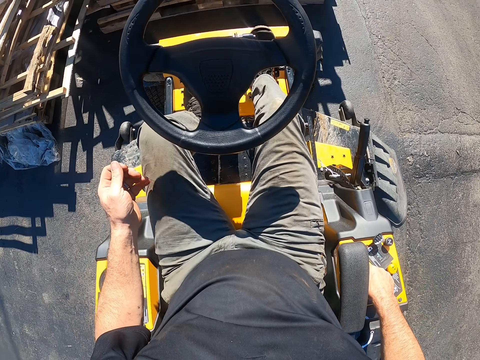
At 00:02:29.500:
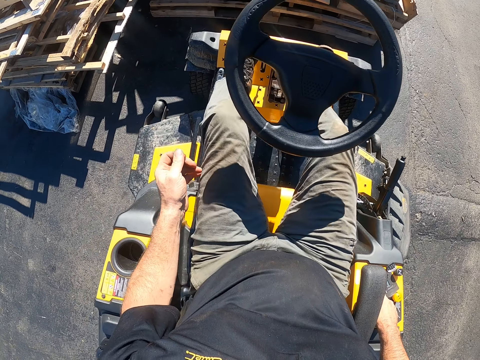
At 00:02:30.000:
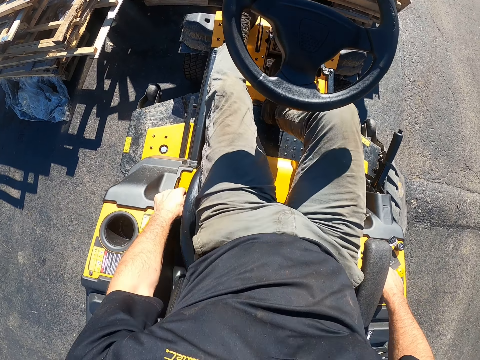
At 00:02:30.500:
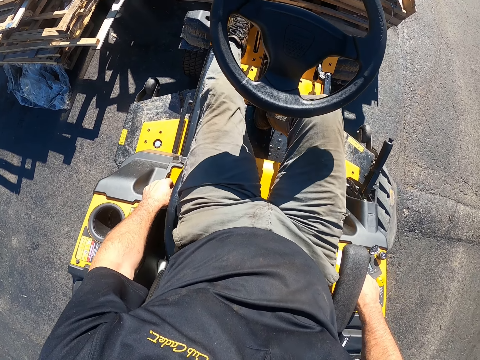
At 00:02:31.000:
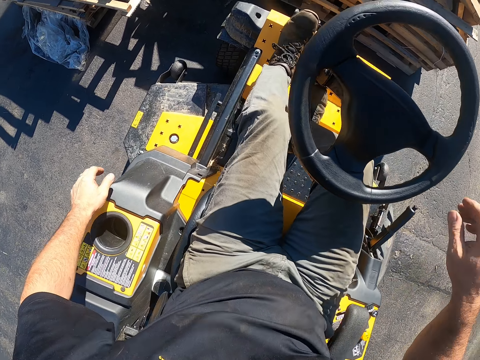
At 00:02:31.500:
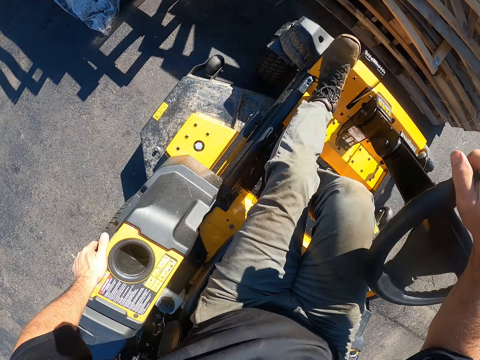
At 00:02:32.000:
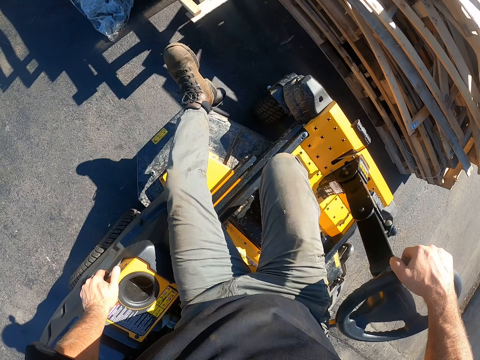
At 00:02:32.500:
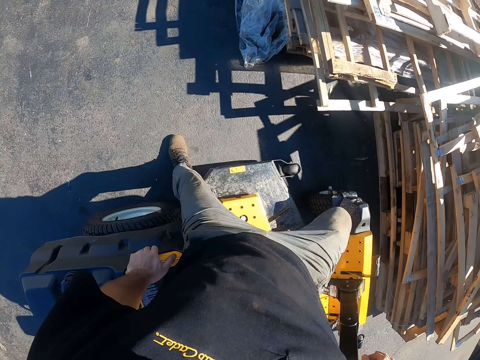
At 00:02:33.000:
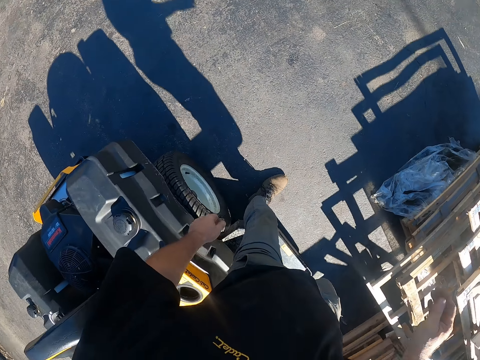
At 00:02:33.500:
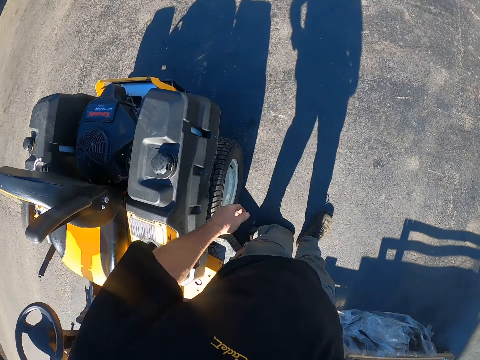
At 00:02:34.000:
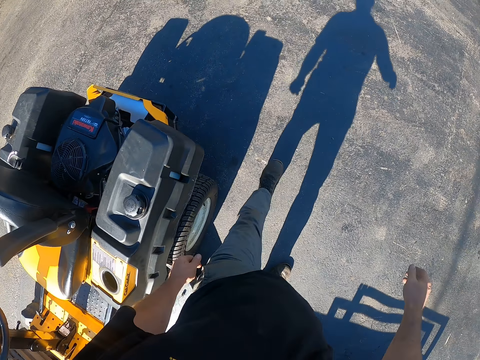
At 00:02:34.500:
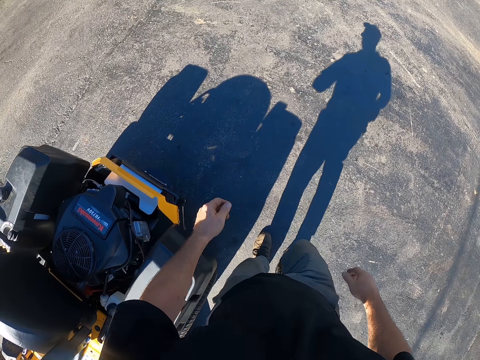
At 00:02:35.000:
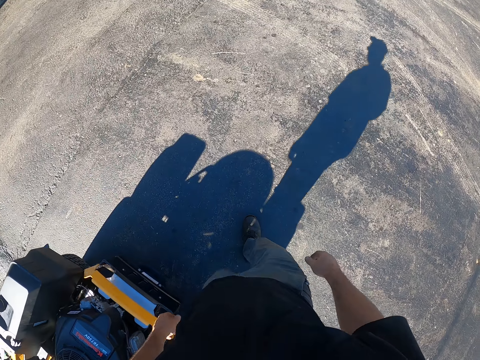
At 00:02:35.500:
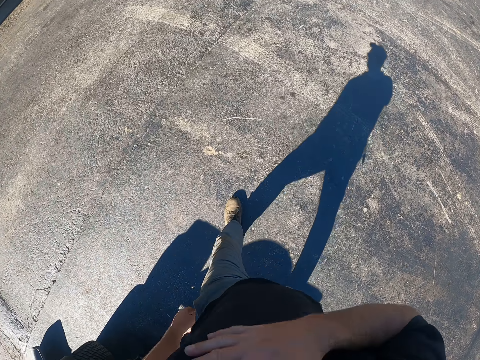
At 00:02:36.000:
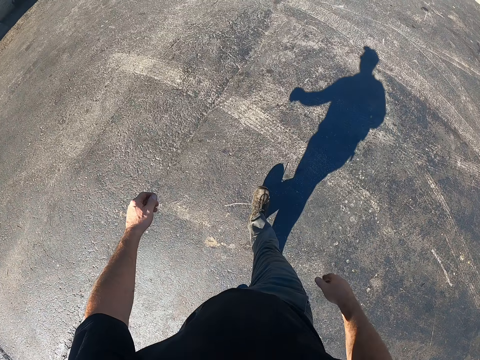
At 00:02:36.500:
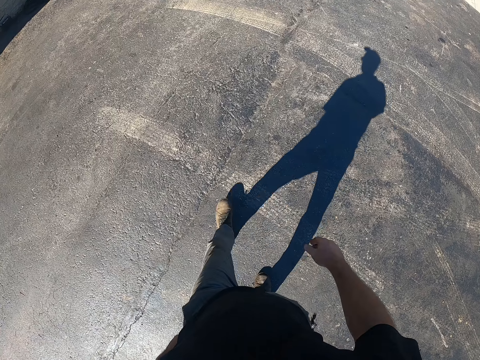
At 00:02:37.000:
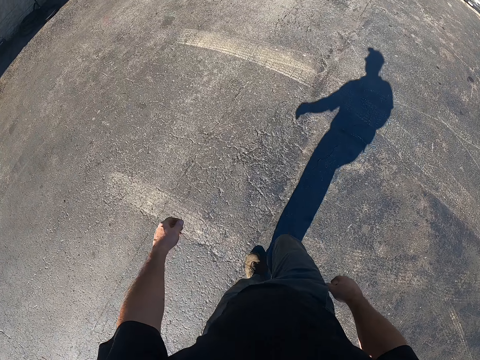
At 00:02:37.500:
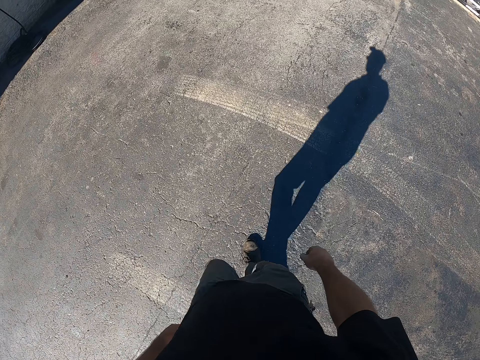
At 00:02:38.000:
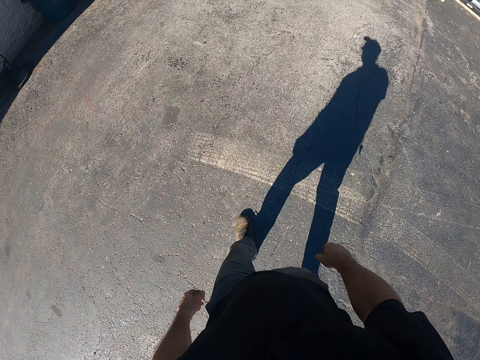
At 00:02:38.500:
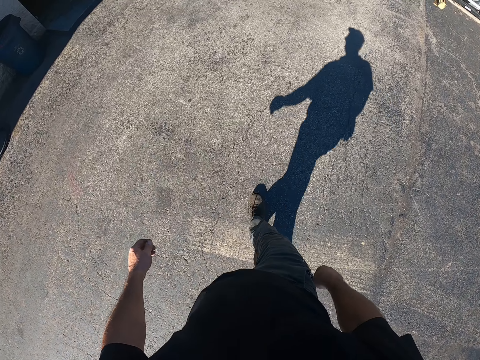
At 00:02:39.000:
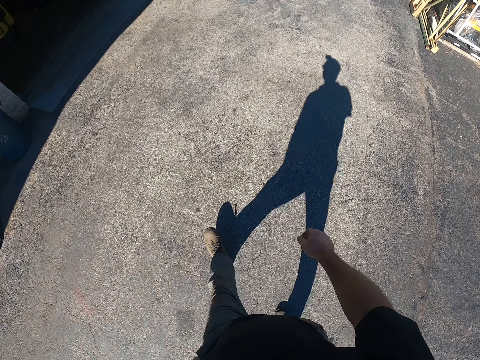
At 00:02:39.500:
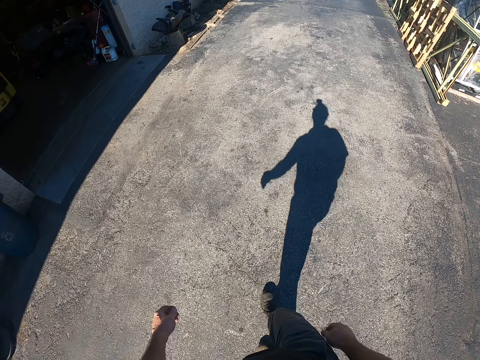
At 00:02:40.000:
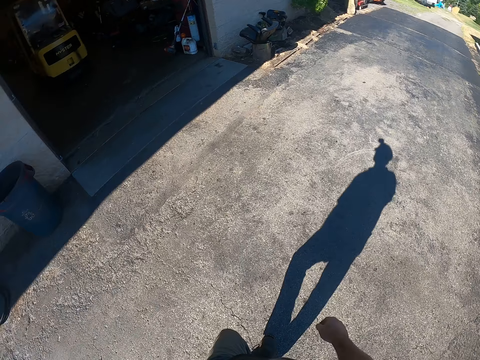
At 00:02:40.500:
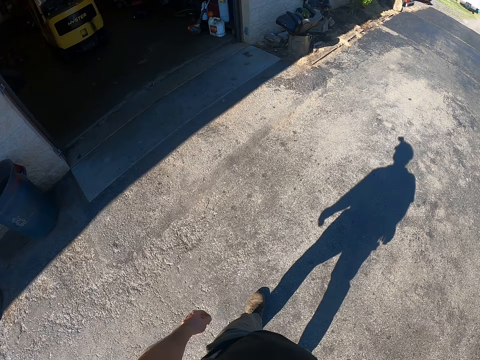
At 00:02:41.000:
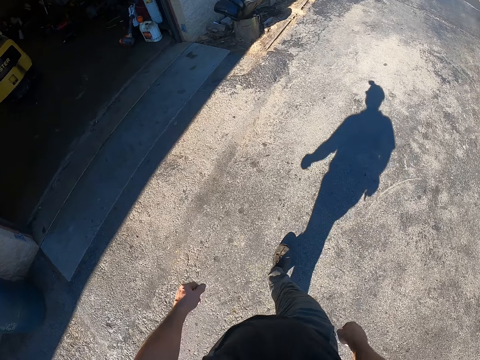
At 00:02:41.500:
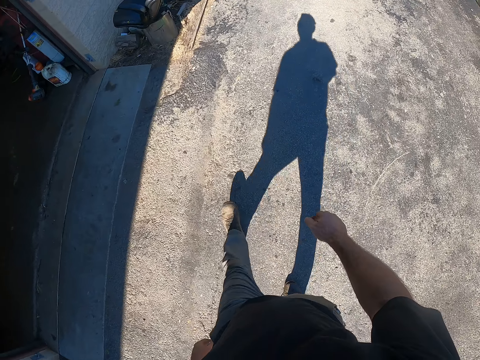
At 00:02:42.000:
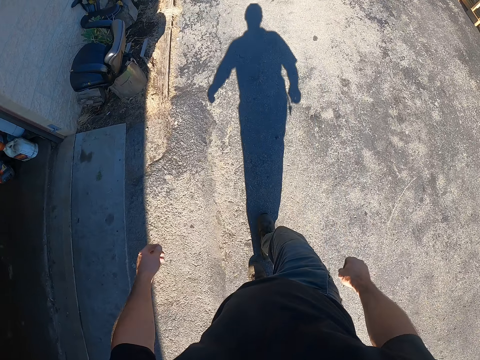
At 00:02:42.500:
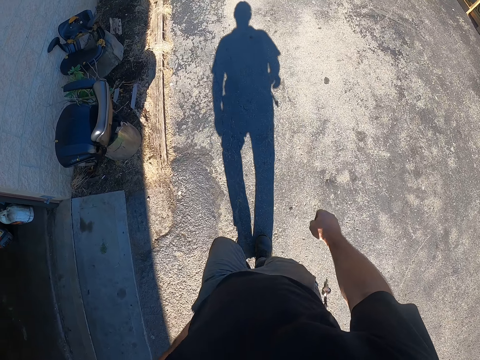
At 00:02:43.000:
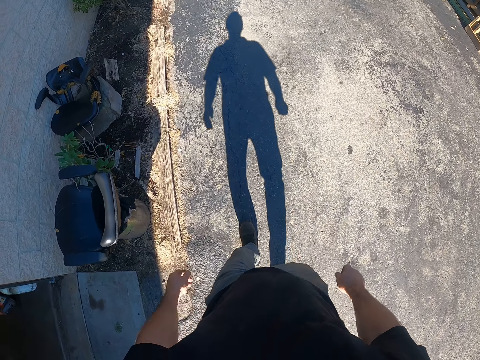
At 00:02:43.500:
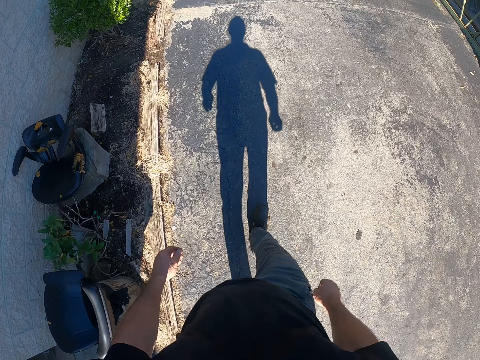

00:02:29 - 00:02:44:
The camera wearer climbs down from the lawn mower. They walk towards the lawn mowers outdoors in the parking ground.

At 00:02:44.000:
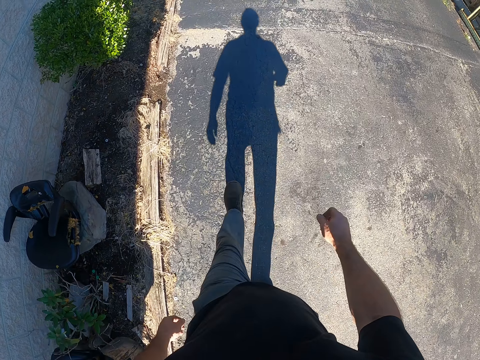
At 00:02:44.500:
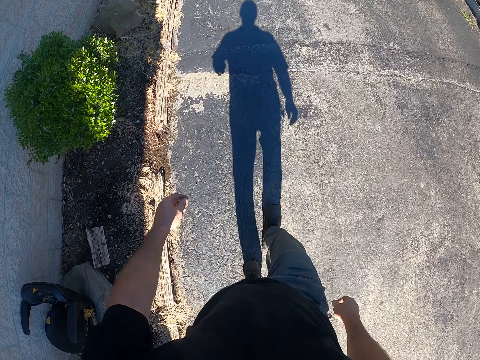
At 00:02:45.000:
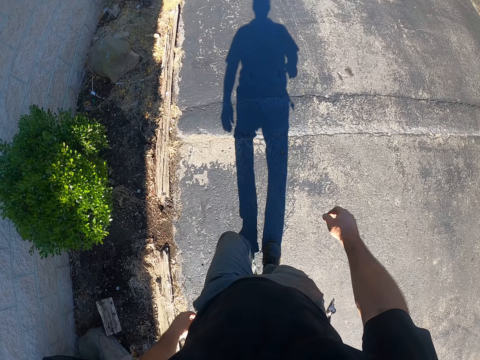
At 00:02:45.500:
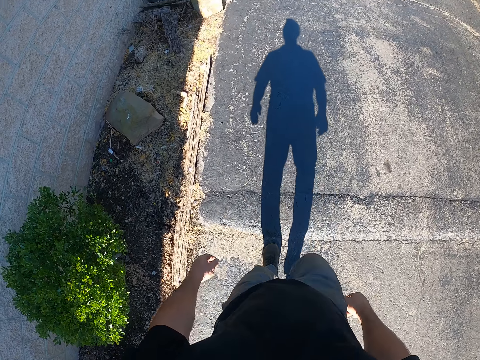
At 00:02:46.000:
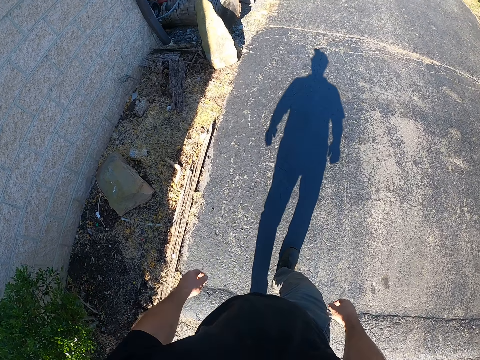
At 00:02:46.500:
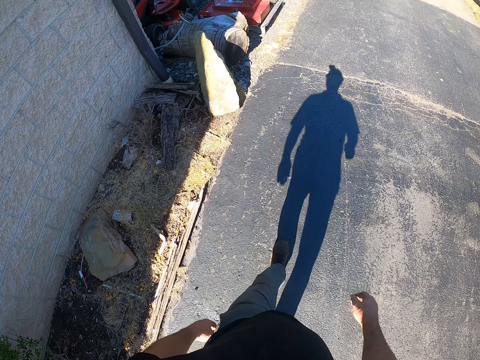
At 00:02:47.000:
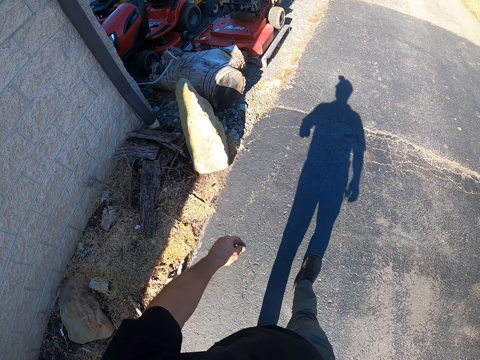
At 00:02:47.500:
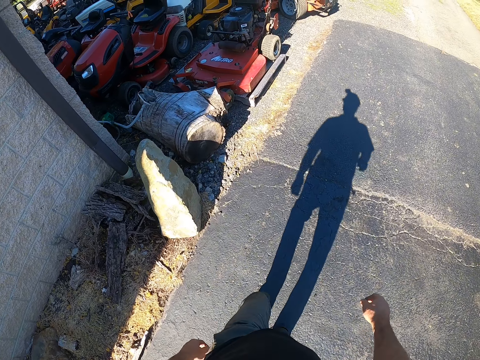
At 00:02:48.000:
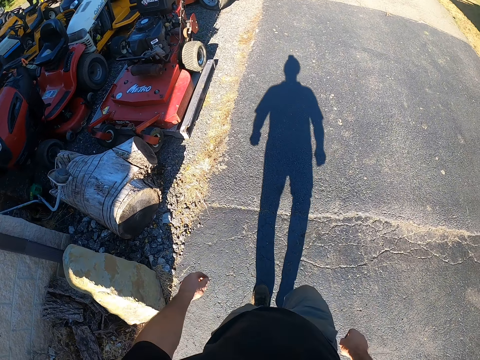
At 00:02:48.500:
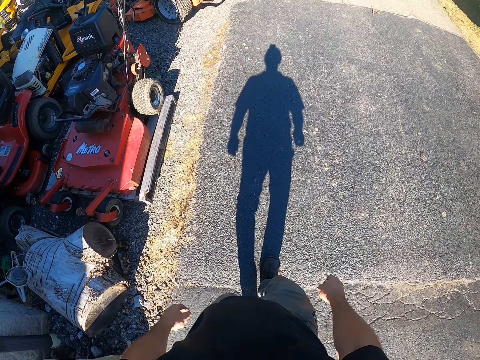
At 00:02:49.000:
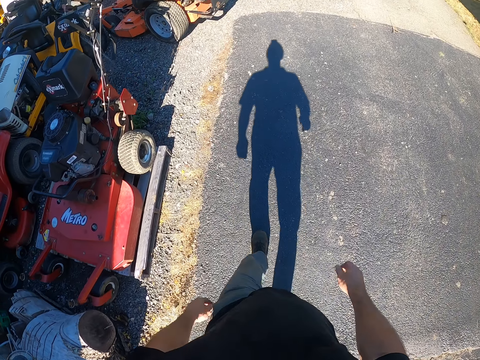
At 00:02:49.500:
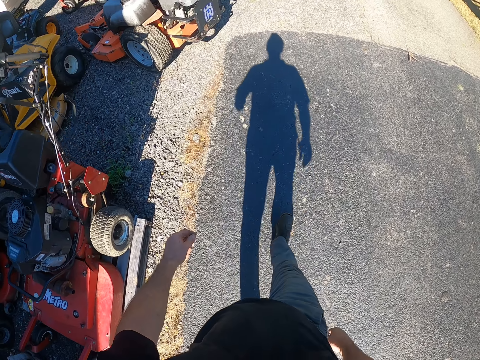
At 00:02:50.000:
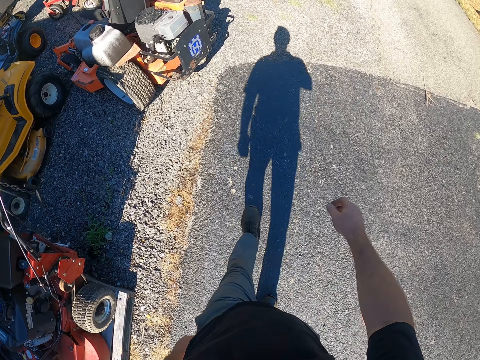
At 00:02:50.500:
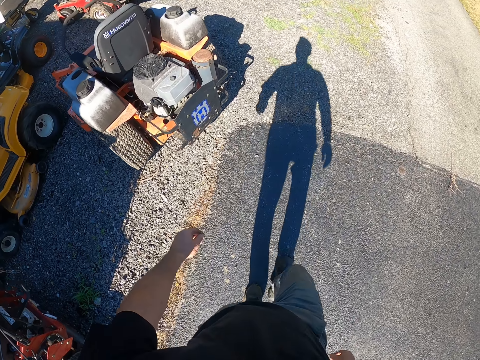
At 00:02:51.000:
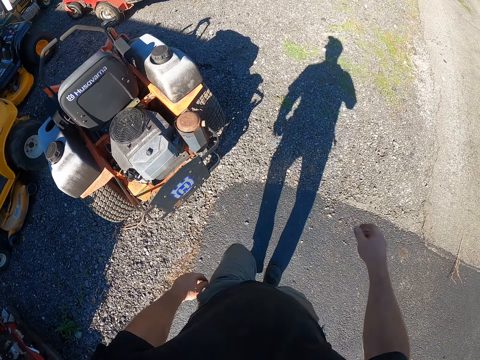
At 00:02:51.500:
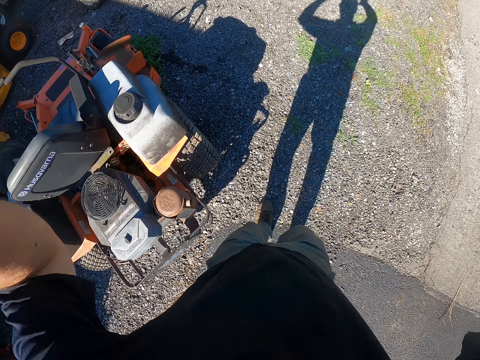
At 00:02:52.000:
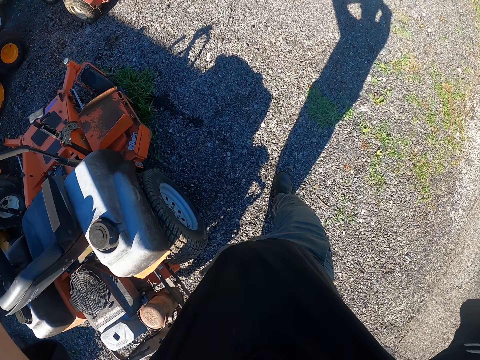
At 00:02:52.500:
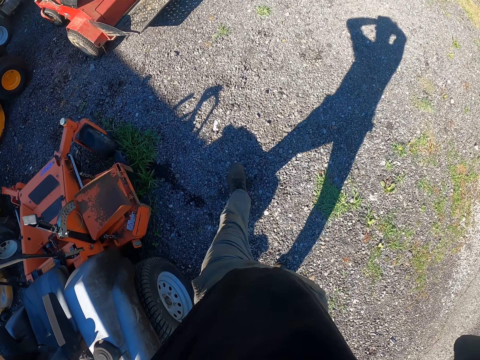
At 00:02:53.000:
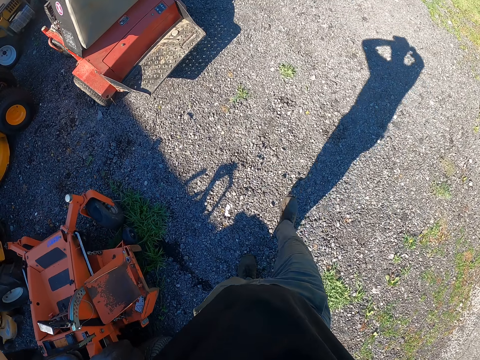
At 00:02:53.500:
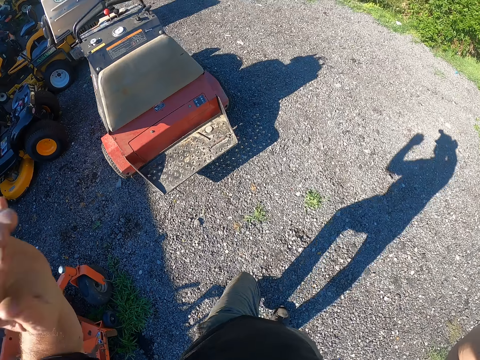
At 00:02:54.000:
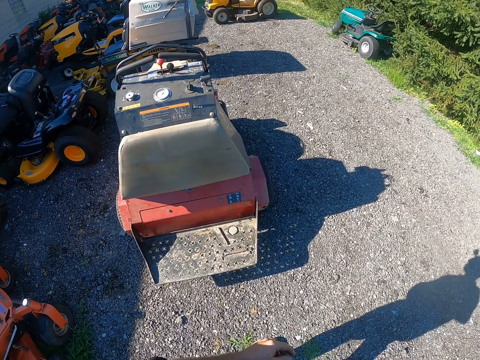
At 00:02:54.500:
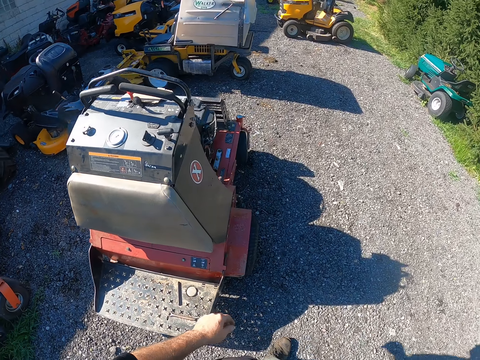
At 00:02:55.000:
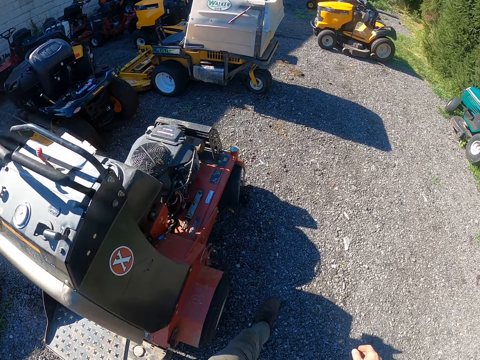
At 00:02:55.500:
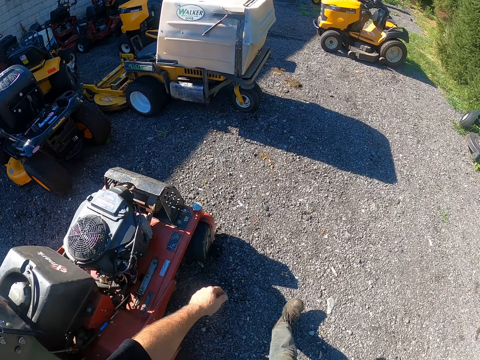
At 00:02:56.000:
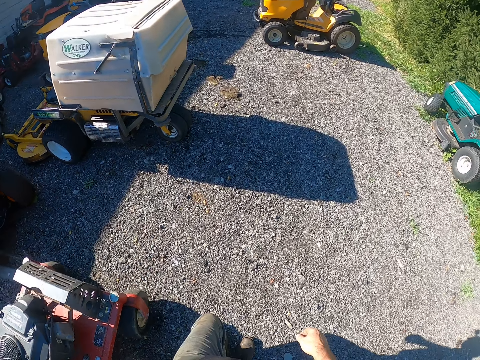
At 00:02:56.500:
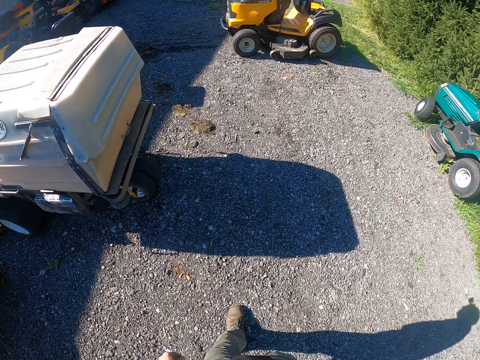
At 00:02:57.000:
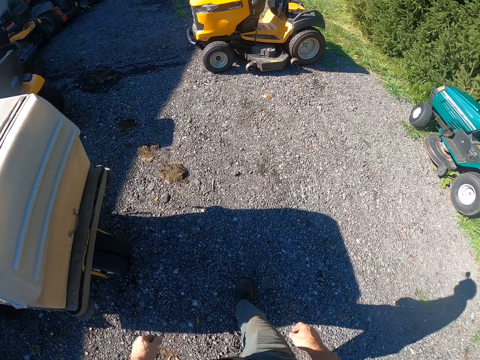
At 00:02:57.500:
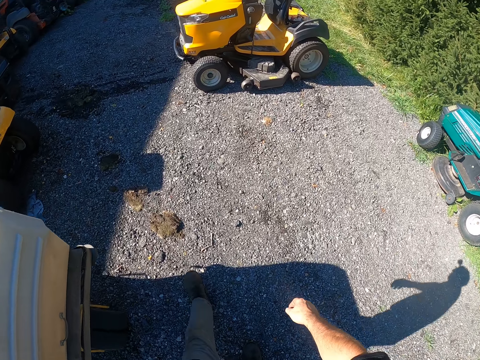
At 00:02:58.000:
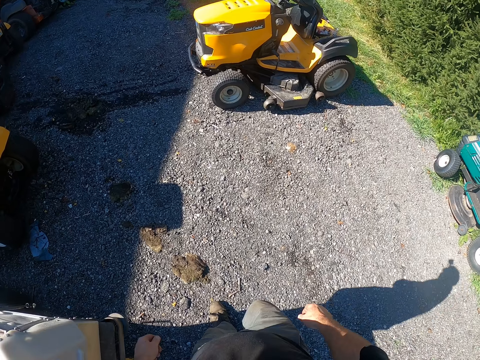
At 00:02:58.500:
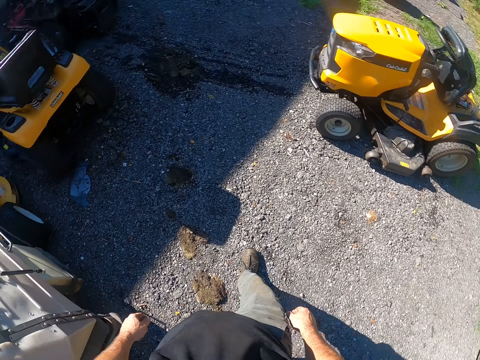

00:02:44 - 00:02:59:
The camera wearer touches his head with his hands. He lowers his hands.
